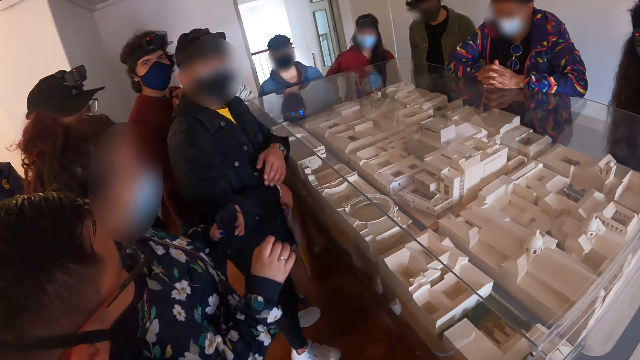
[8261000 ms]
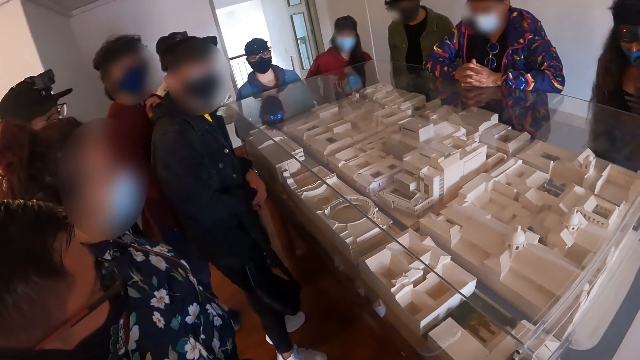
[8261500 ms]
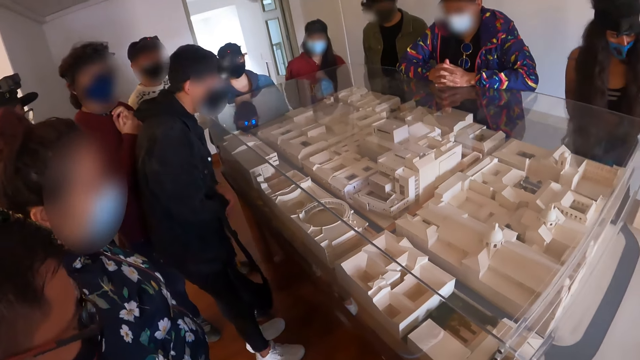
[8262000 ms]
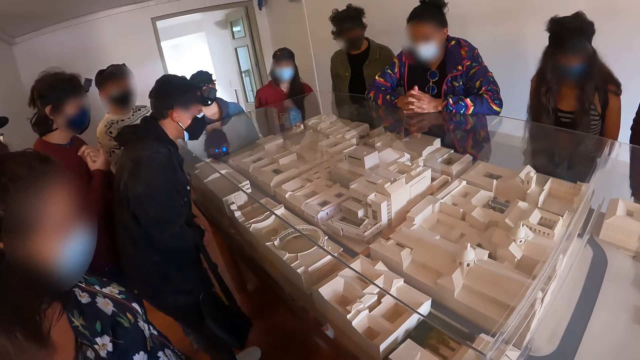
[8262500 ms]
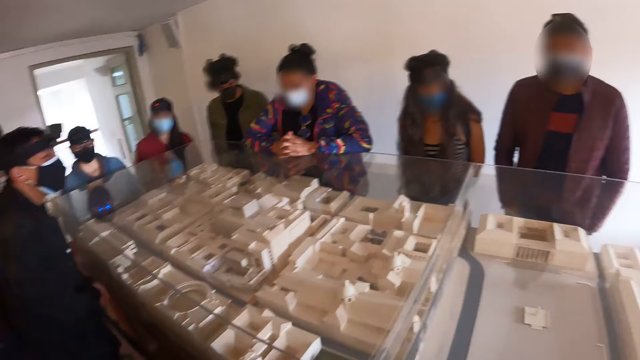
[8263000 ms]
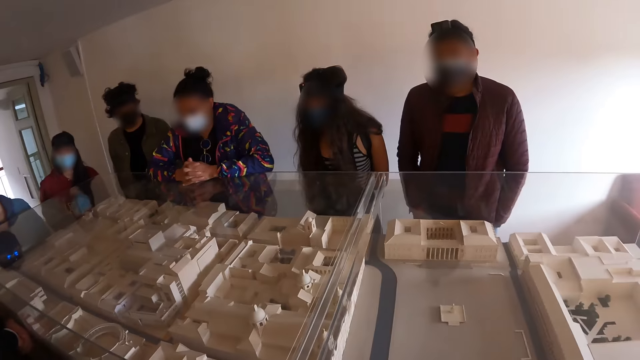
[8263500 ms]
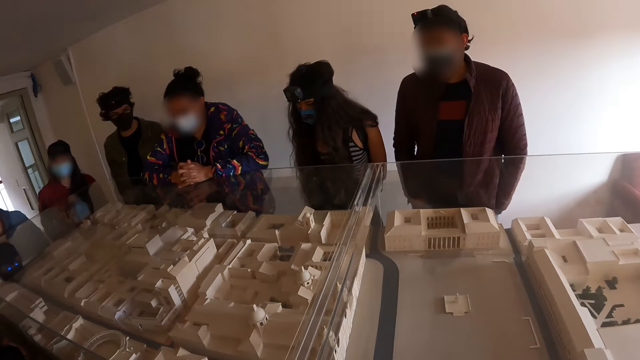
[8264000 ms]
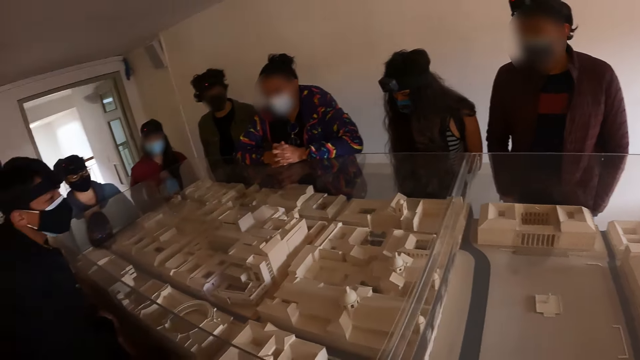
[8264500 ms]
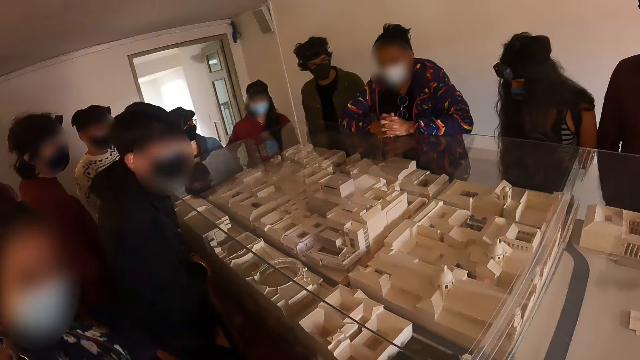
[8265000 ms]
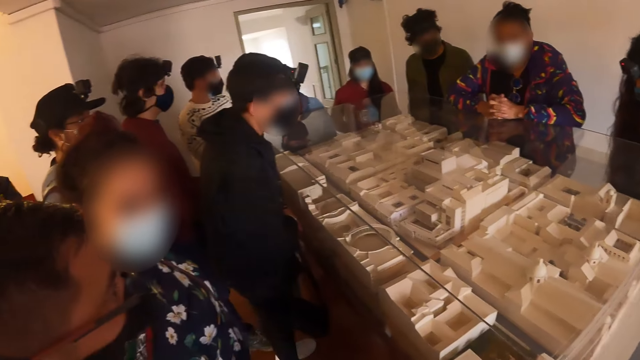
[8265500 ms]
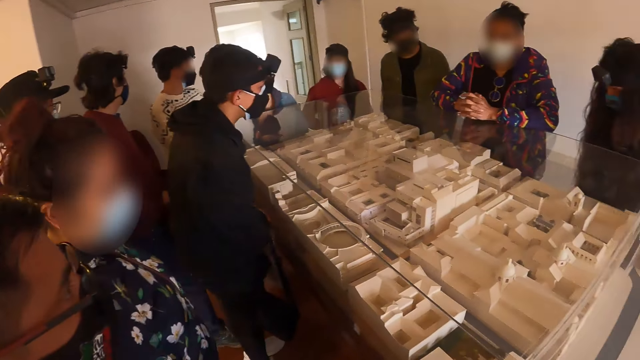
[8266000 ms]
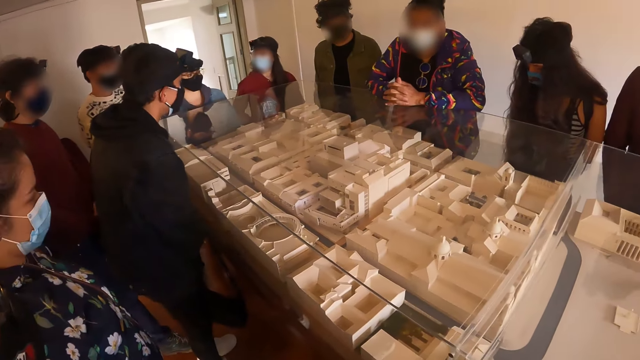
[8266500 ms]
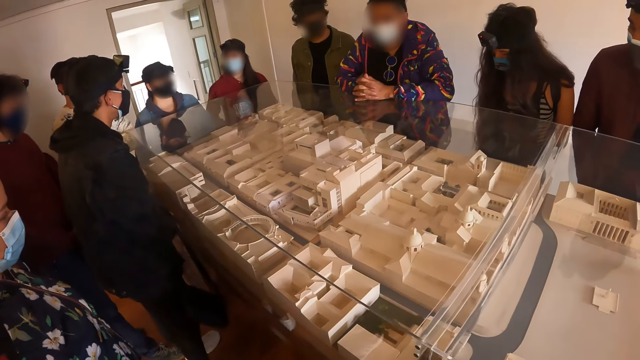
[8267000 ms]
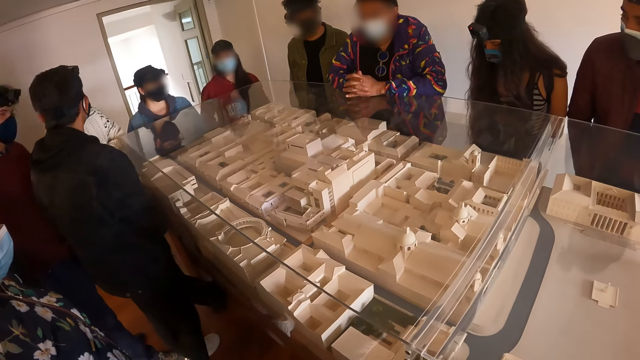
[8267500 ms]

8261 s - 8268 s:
The camera wearer looks around.

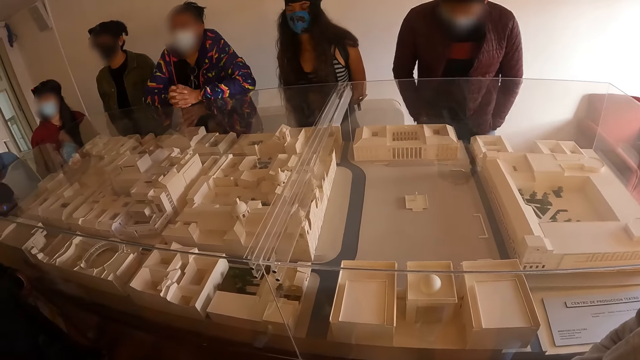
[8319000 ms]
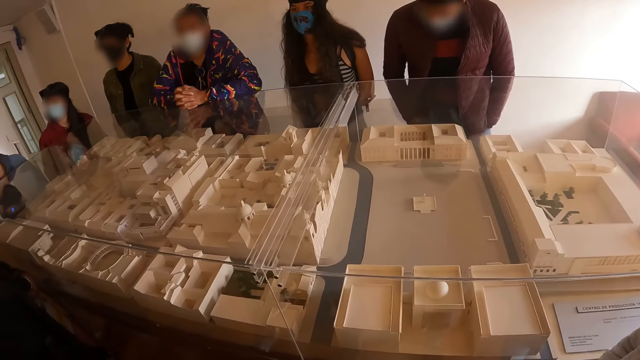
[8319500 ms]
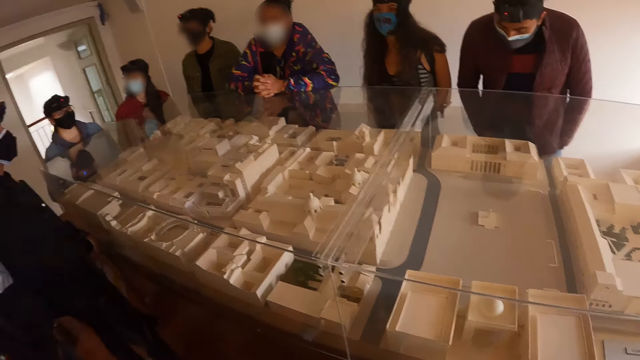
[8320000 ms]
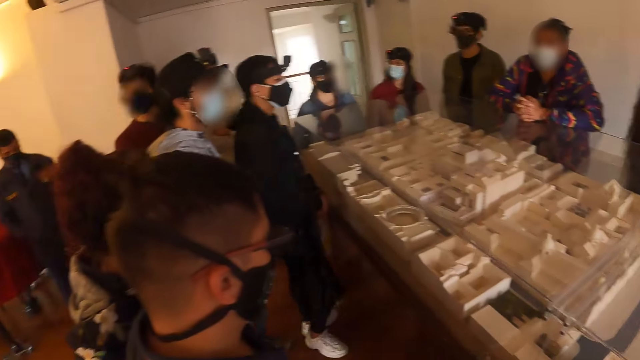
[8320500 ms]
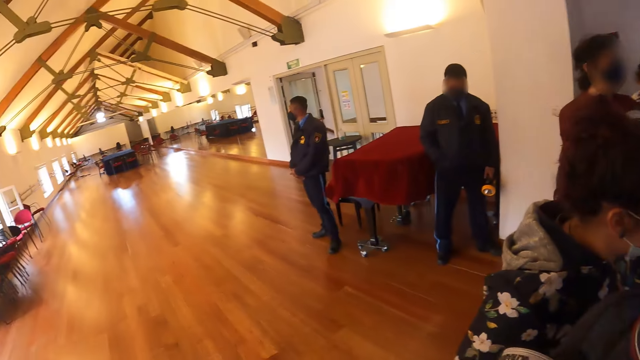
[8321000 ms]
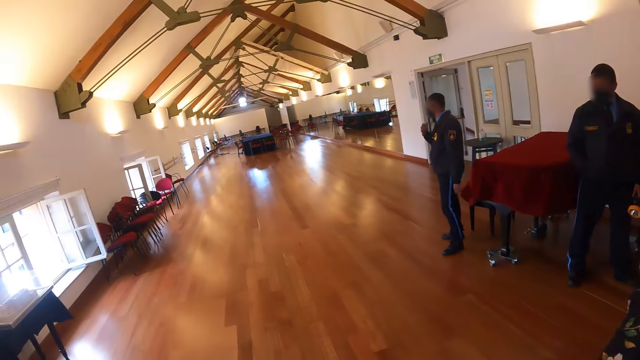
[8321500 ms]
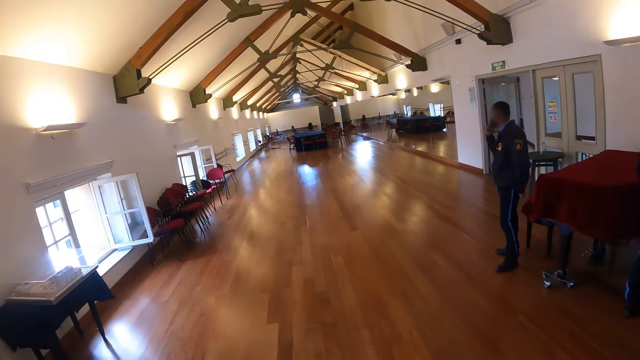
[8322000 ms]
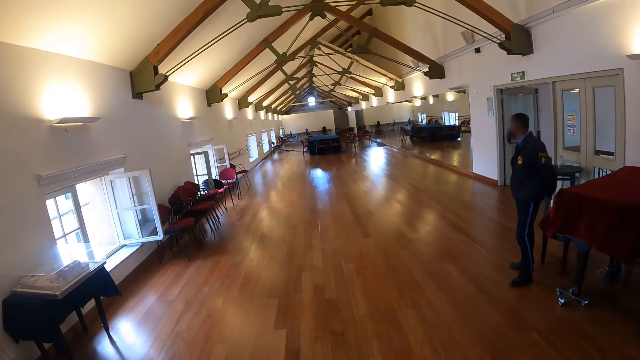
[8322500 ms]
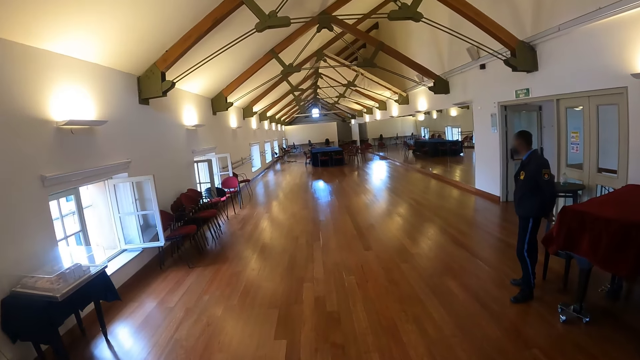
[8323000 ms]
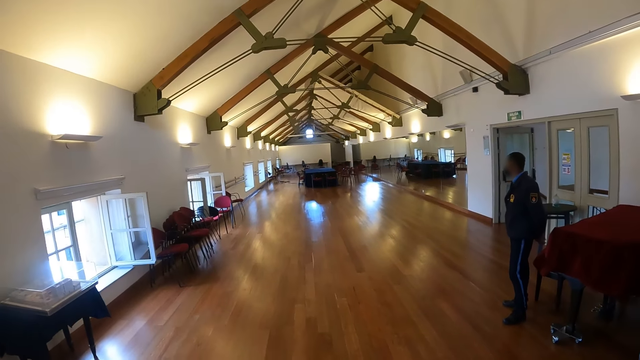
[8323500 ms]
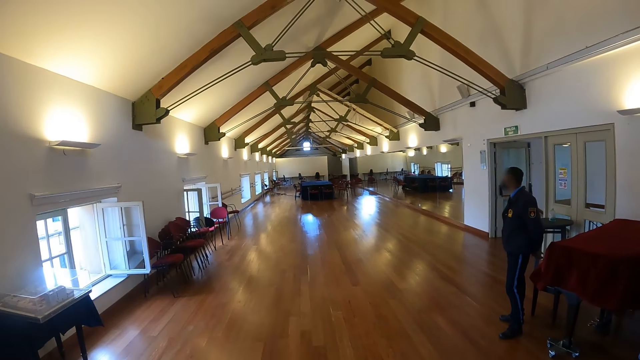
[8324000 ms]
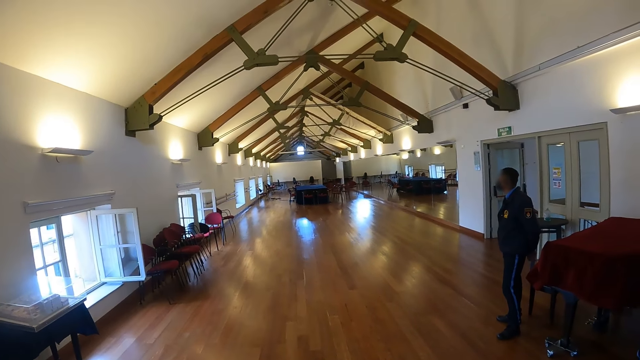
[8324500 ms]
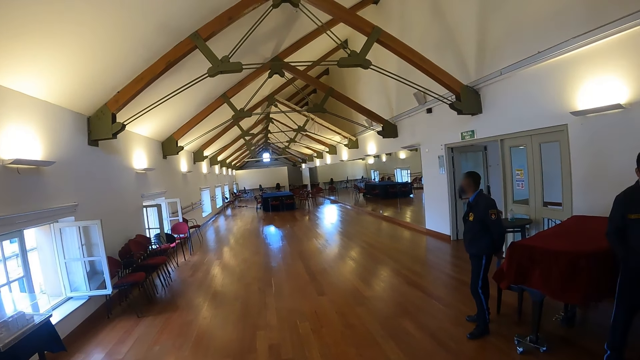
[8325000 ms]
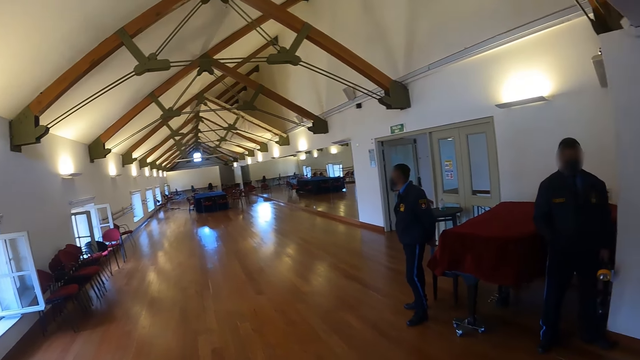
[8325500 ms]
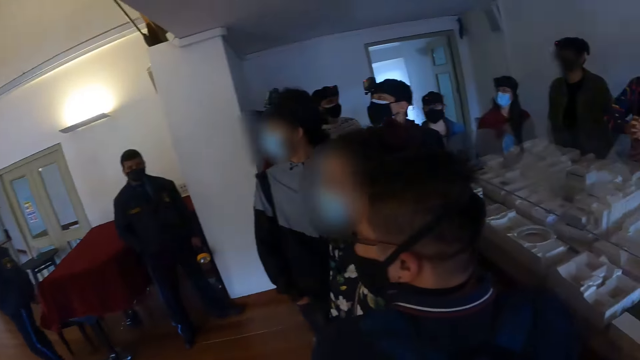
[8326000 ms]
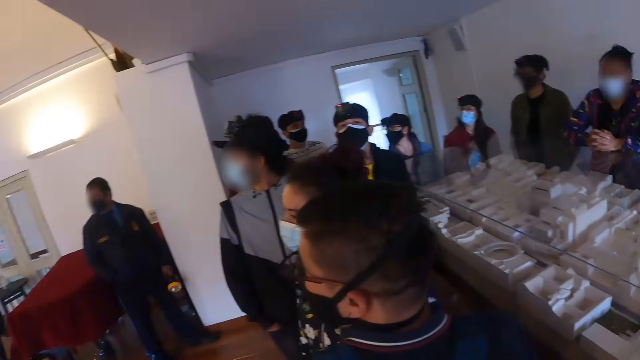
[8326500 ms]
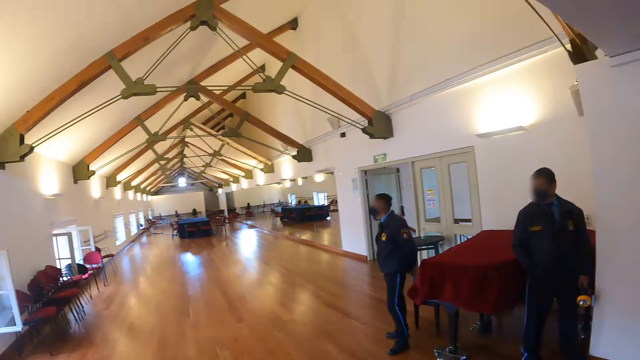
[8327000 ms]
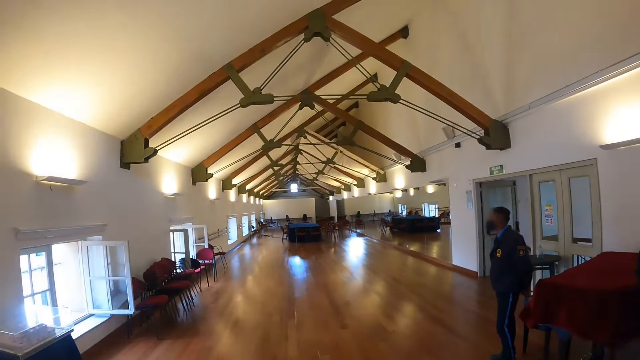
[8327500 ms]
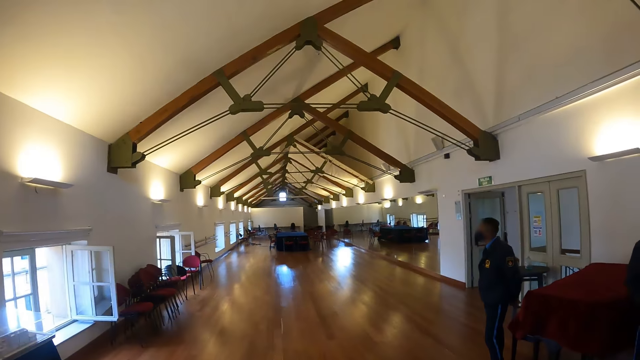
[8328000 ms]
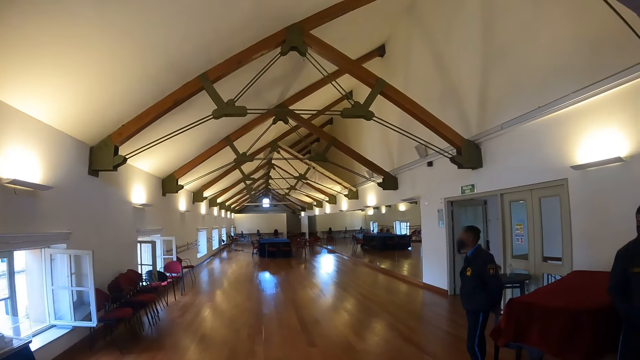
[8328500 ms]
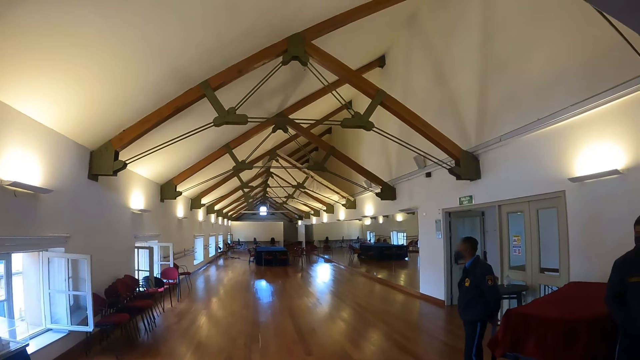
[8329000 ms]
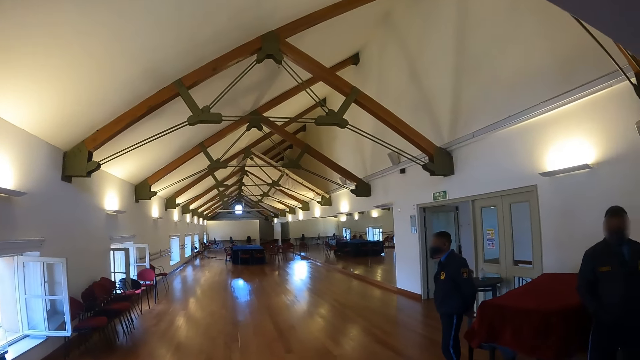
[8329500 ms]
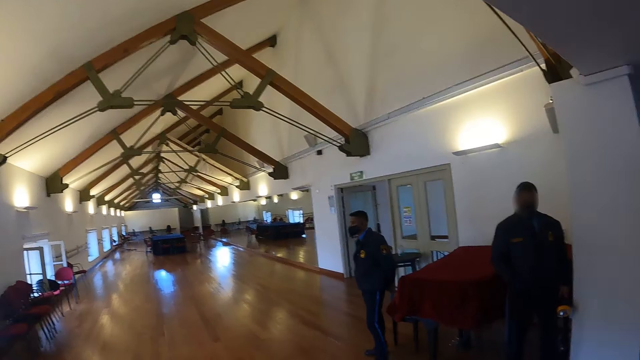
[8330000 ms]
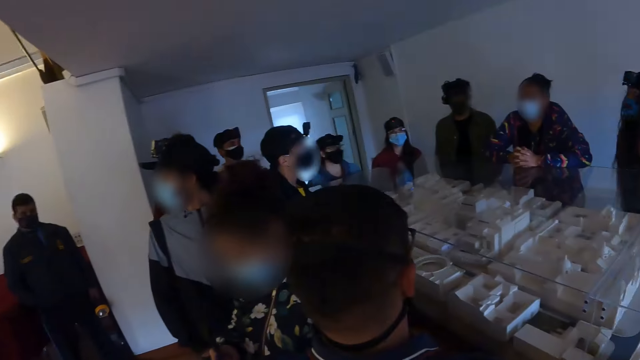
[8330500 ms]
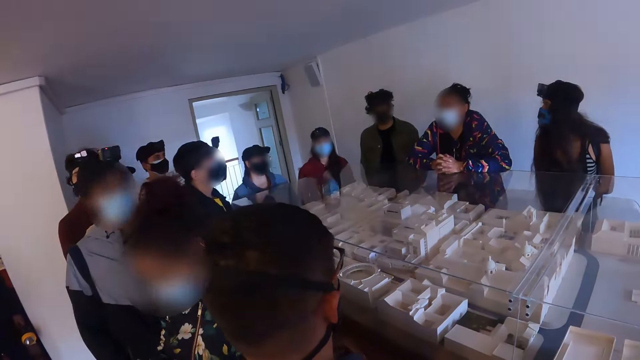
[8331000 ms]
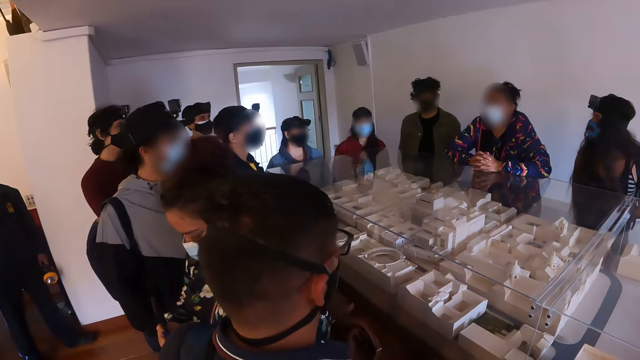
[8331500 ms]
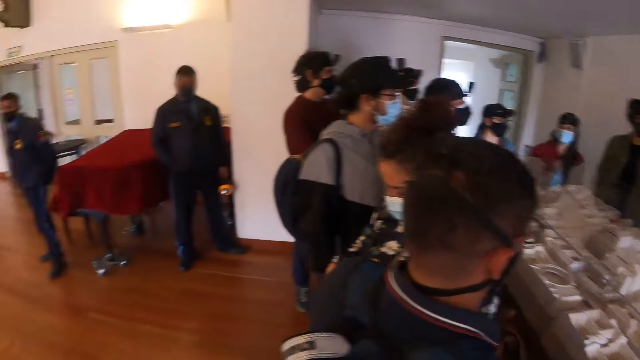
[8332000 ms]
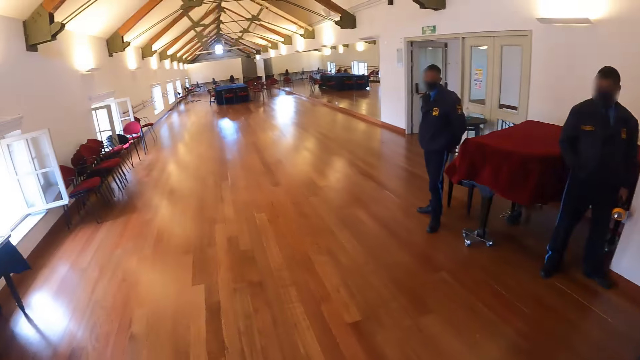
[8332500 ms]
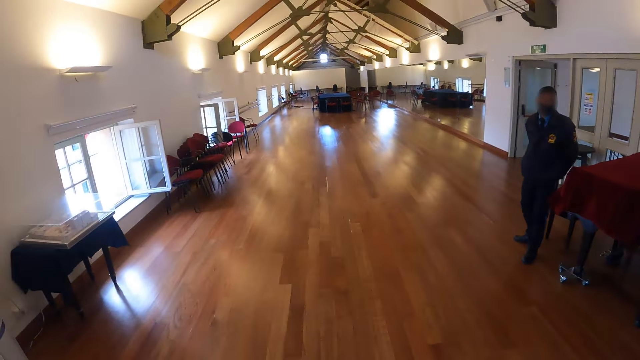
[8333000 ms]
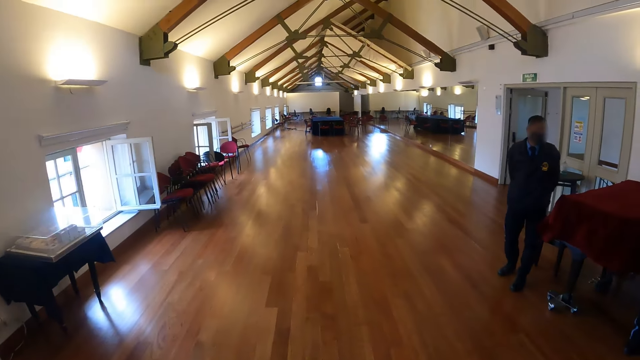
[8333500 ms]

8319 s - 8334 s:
The camera wearer turns around. They look around. They turn around repeatedly.
